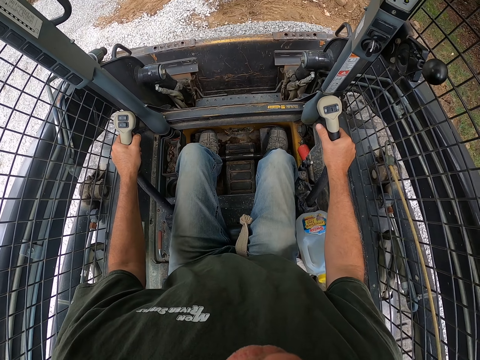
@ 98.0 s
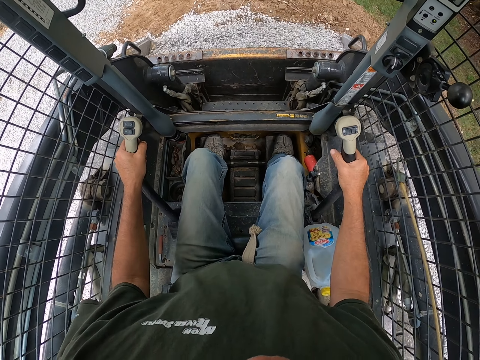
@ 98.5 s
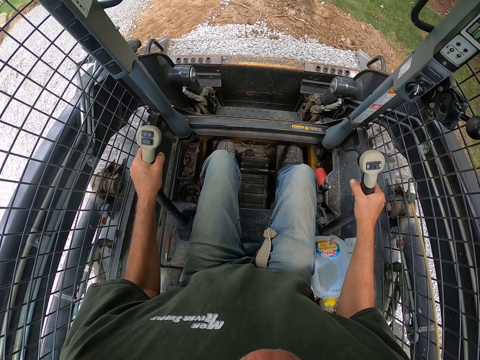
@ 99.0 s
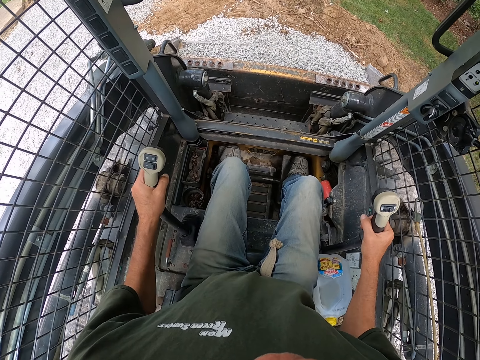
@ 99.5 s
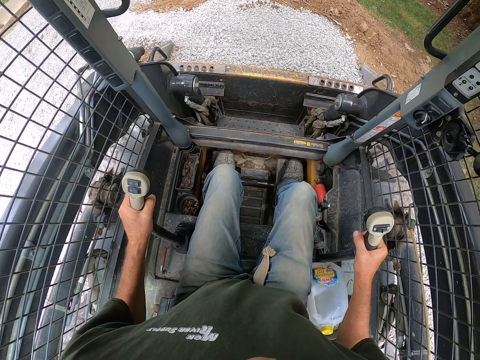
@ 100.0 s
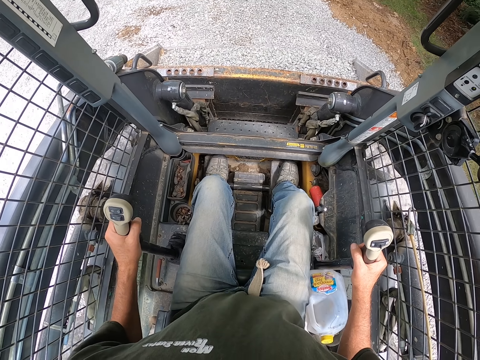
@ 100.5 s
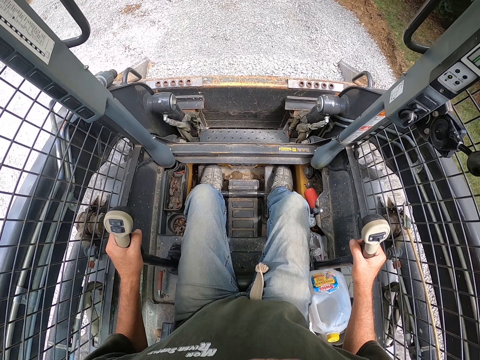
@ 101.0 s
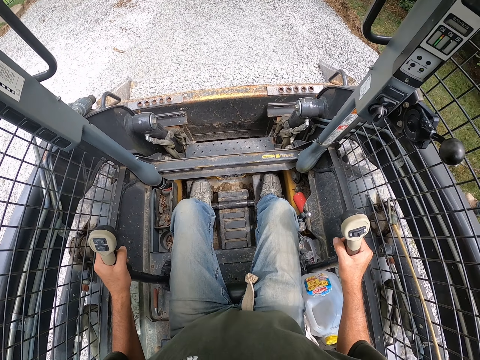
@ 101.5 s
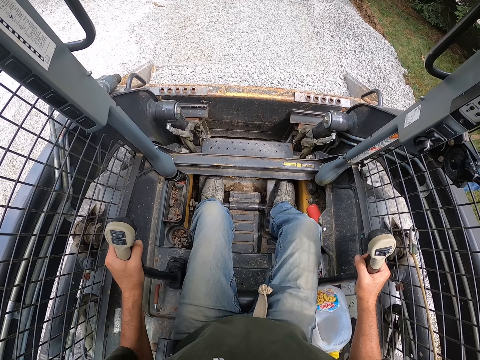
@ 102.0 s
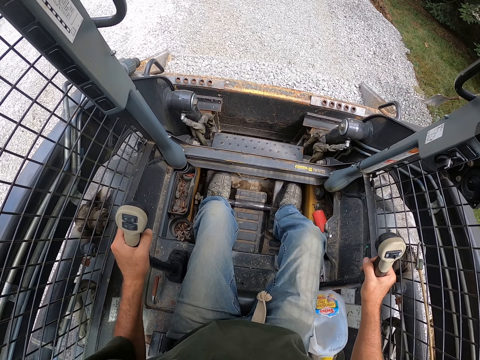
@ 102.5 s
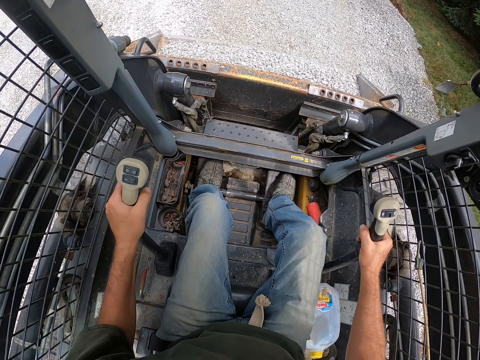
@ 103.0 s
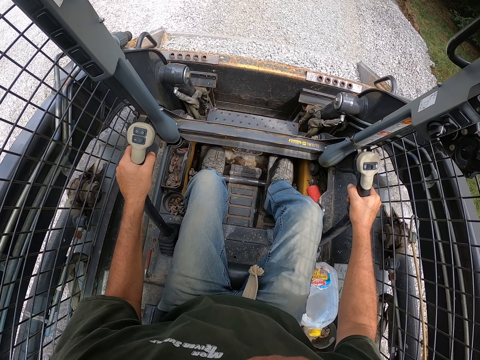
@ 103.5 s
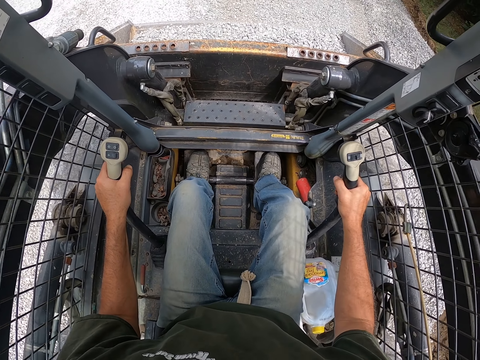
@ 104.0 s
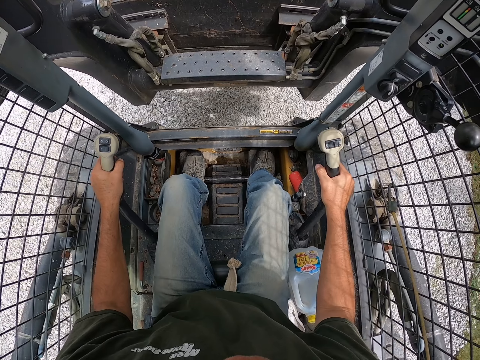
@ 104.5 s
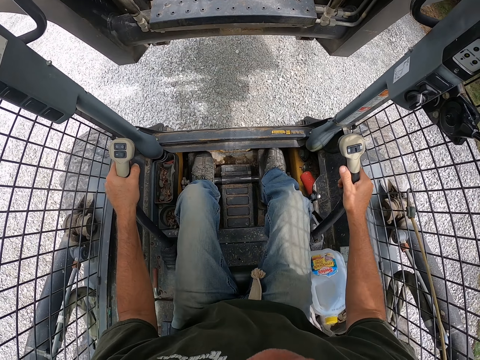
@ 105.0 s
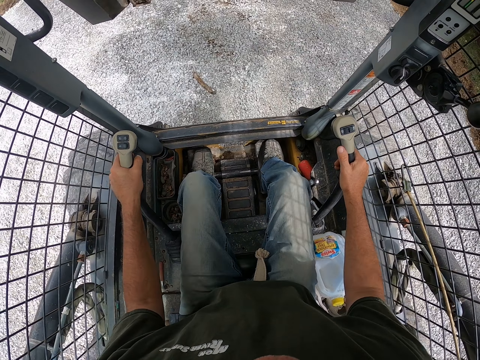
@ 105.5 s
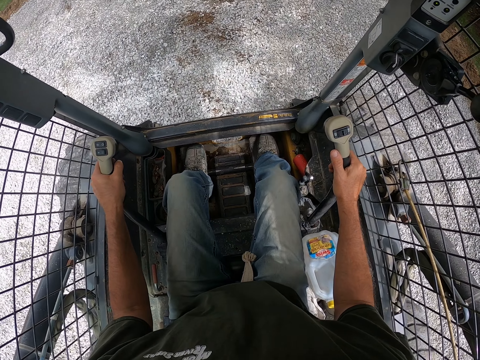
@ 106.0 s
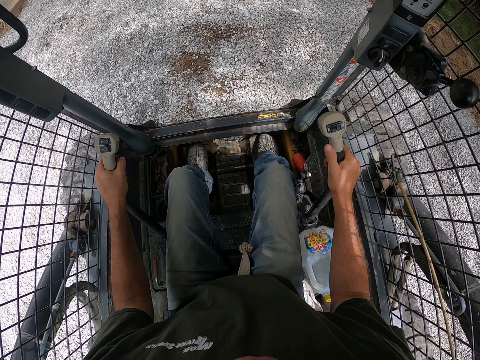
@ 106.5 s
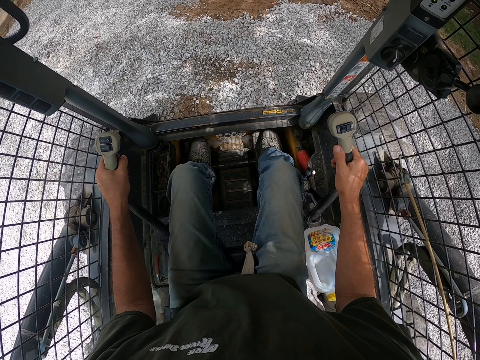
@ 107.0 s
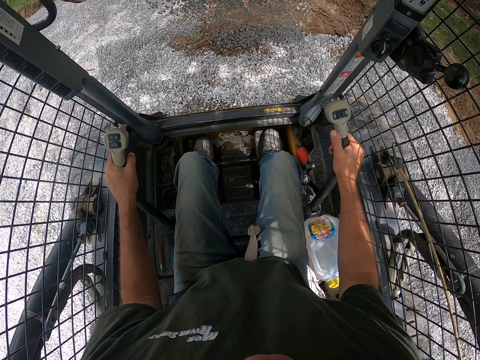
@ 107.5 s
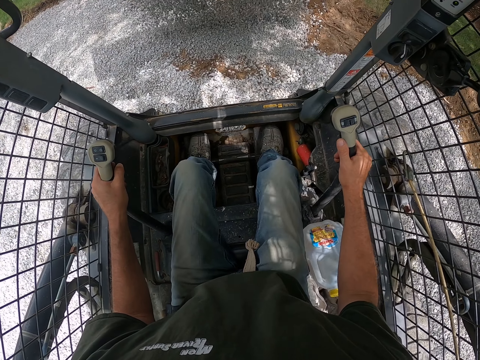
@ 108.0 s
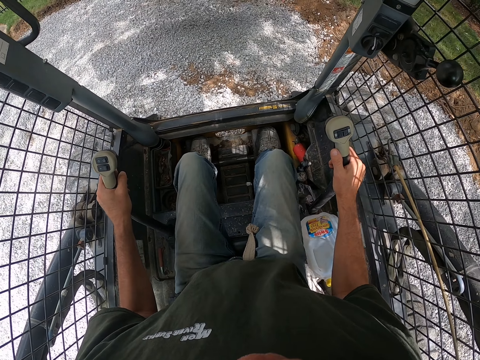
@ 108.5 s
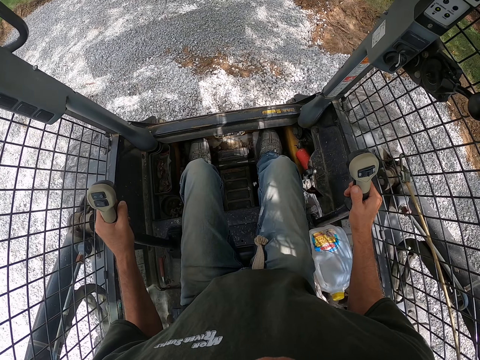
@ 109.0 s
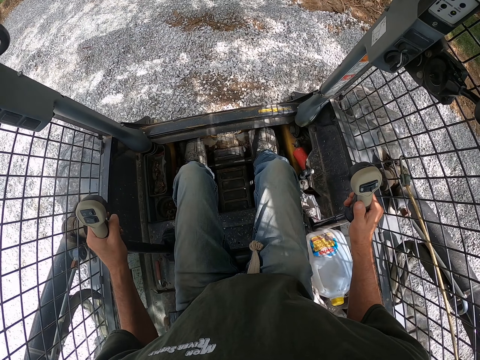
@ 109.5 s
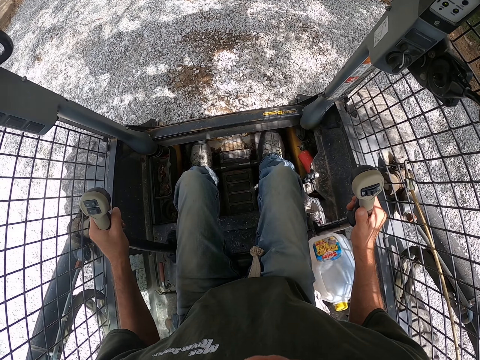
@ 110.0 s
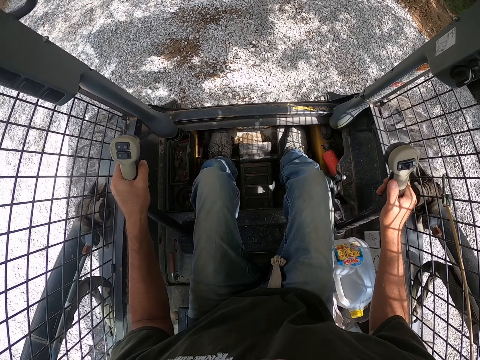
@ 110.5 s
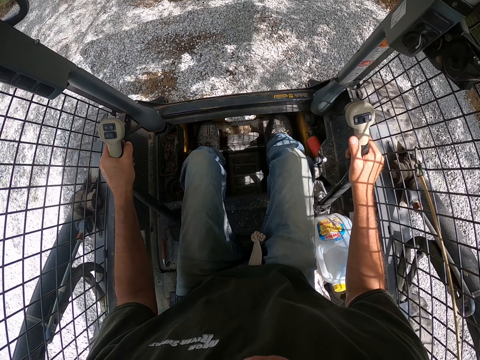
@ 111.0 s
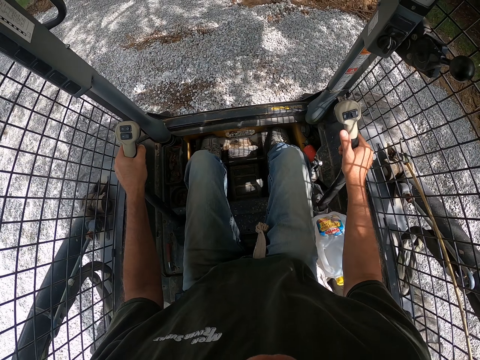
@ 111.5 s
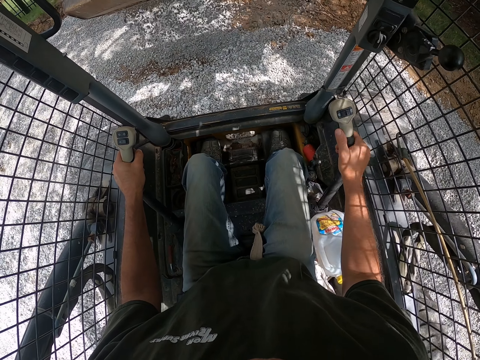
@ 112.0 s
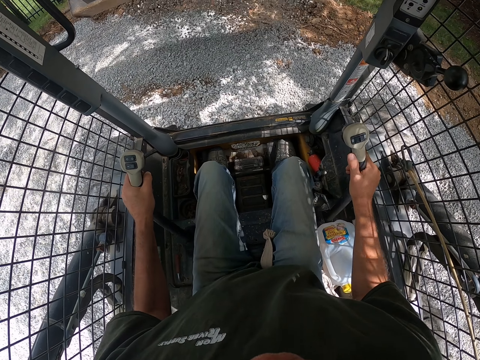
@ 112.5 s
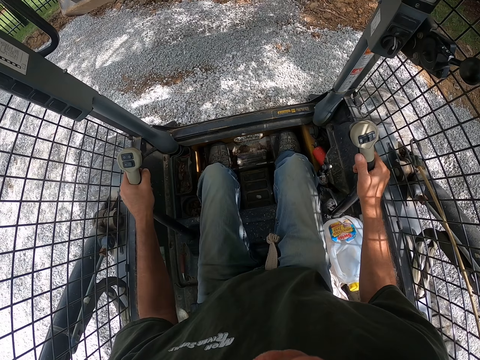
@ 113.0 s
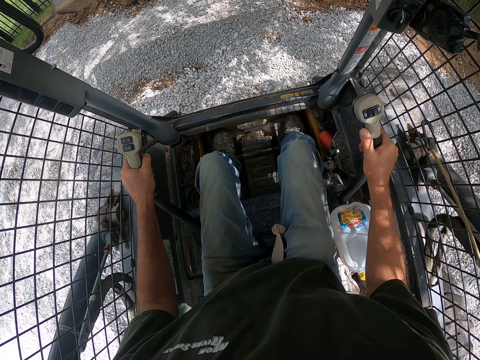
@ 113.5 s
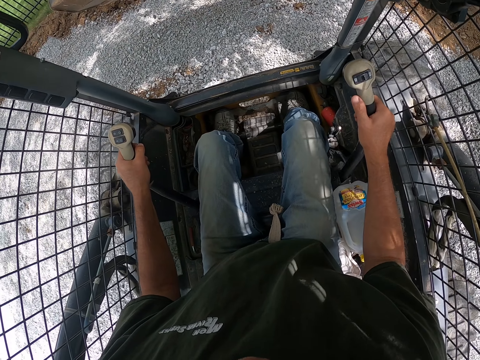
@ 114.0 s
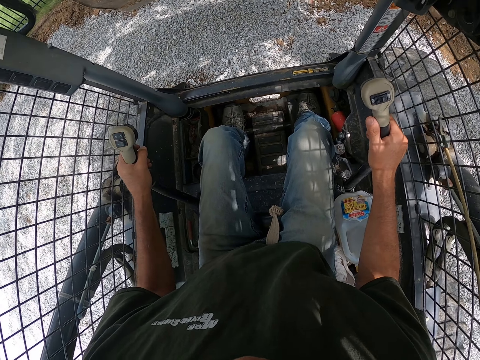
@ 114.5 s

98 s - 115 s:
The camera wearer pours out the gravel. They drive backwards, lift up the bucket, and drive forward. They pour down the stones. They drive backwards, drive forward, and pour down the stones.

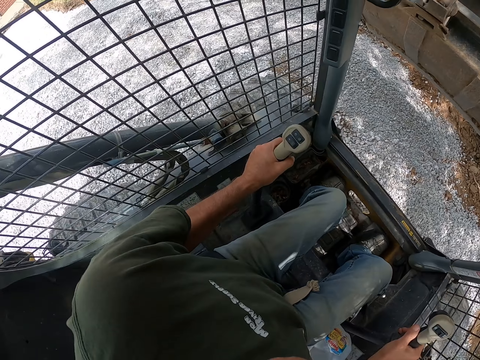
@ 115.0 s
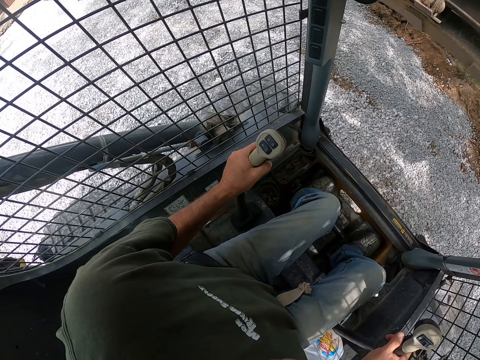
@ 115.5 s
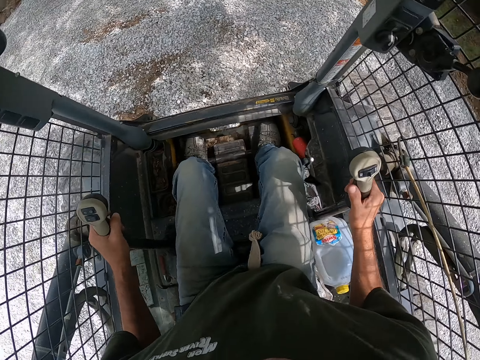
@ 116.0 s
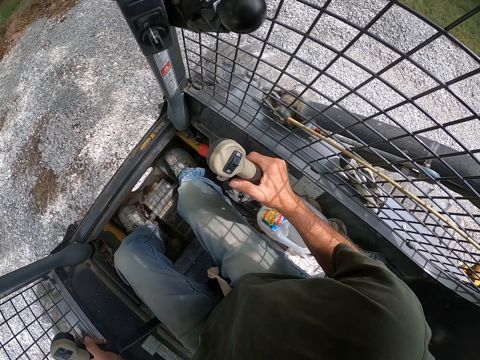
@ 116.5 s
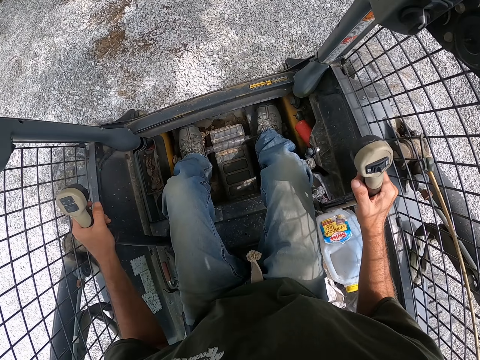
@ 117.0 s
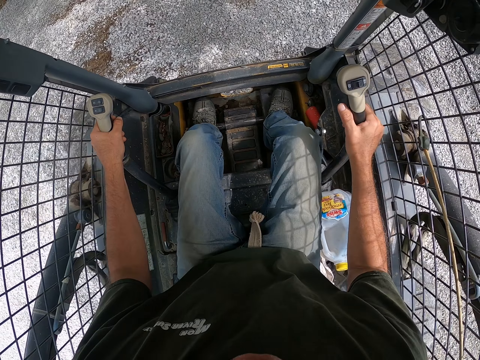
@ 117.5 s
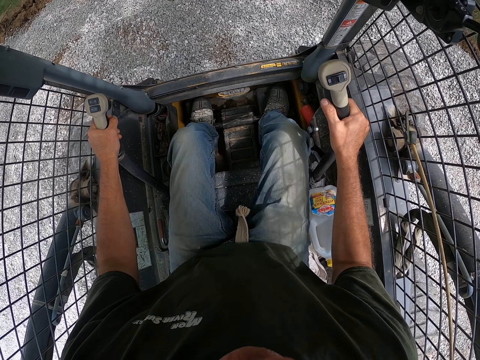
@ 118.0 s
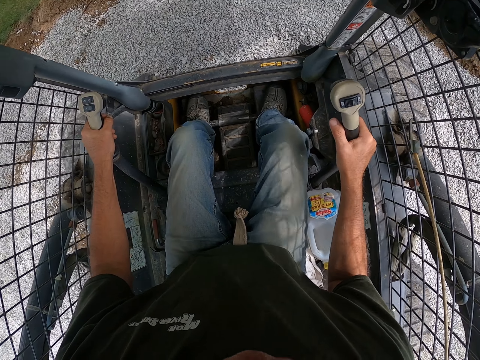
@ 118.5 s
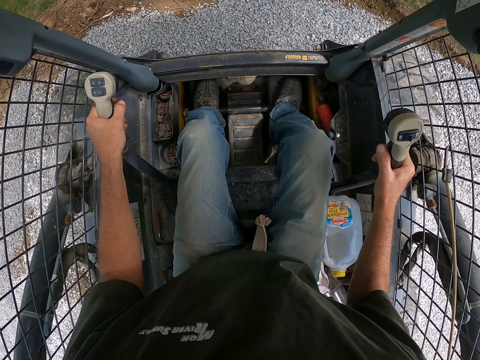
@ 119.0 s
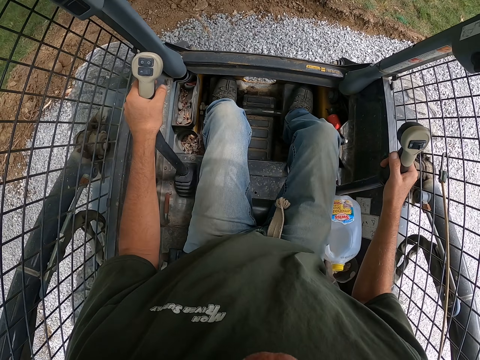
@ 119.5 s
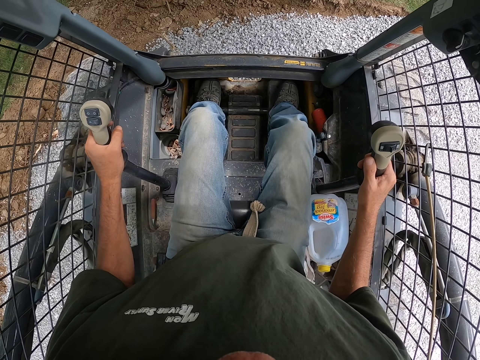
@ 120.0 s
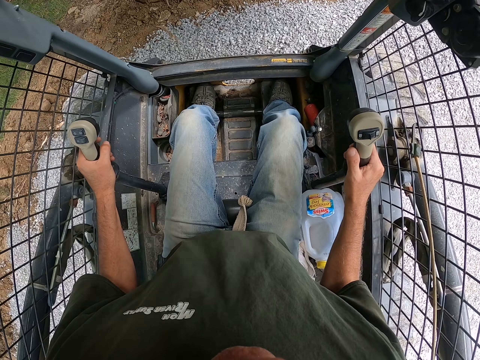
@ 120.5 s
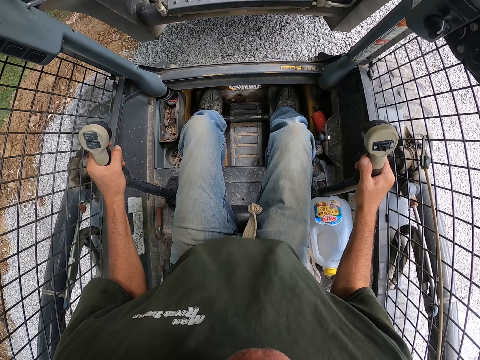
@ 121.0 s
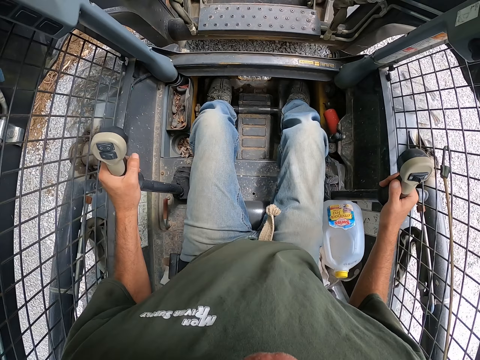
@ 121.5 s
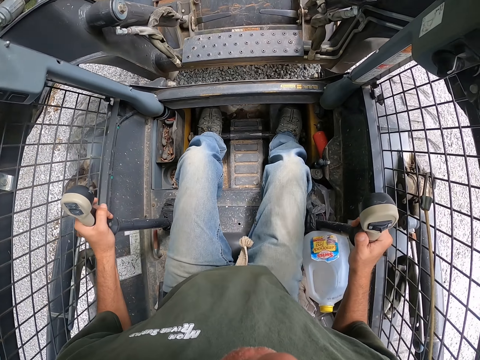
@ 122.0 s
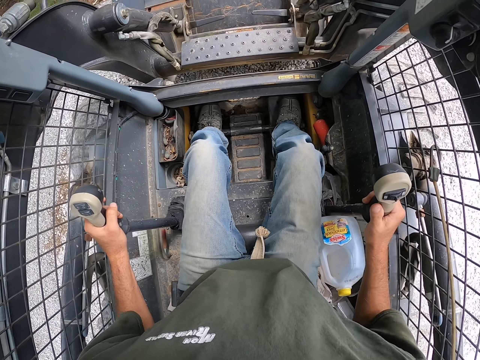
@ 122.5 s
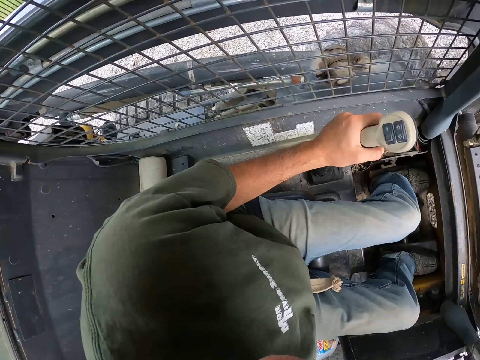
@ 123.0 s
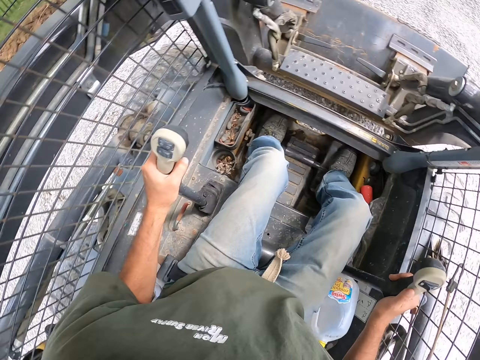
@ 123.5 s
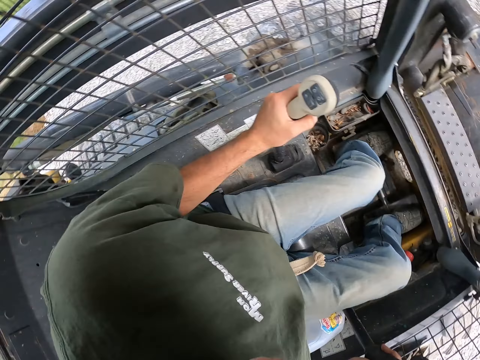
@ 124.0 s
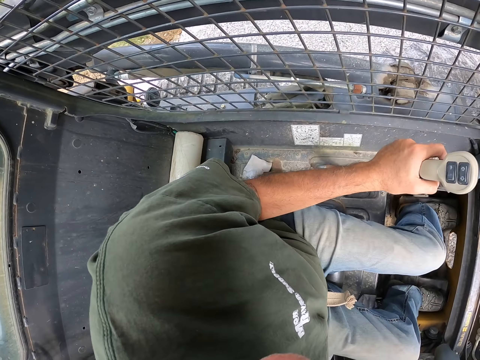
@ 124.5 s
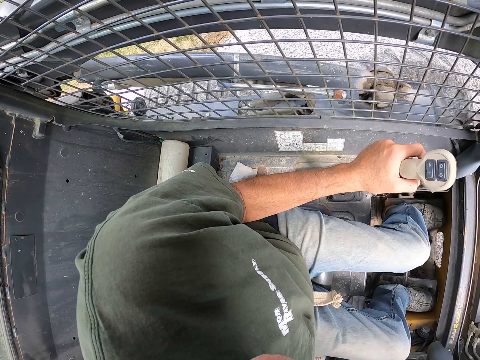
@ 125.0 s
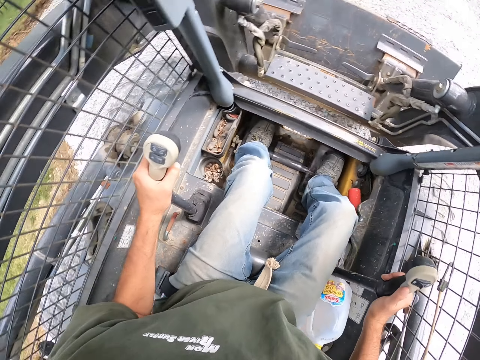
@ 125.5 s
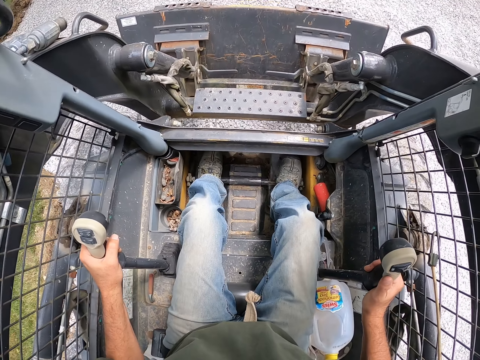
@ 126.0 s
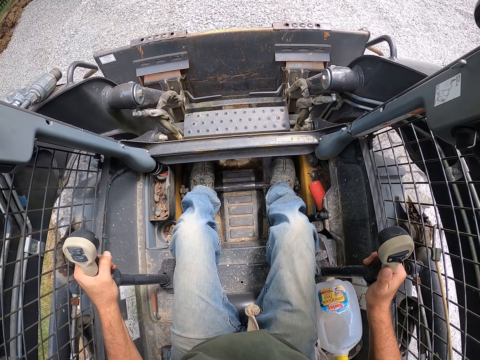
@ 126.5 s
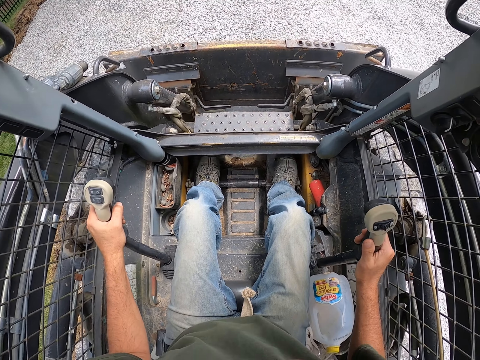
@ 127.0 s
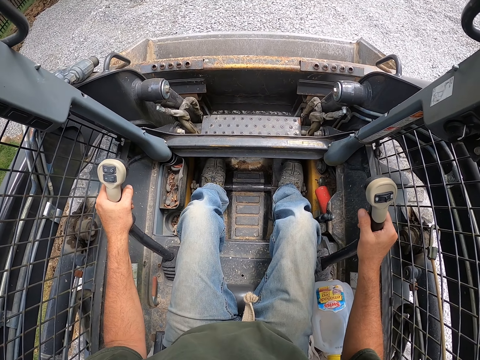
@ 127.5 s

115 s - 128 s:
The camera wearer looks left, drives backwards, looks right, and looks forward. They drive forward. They lower the bucket. They ride the ploughing vehicle backwards. They look left, look forward, look left, and look forward.
